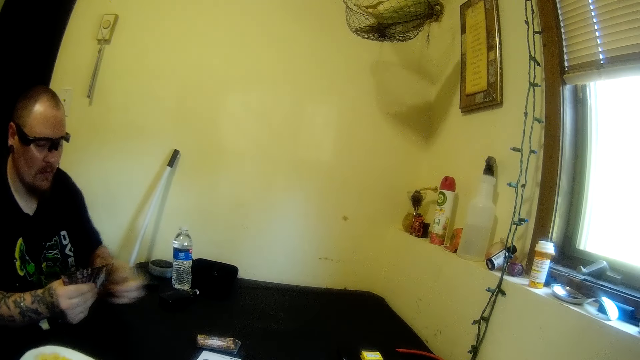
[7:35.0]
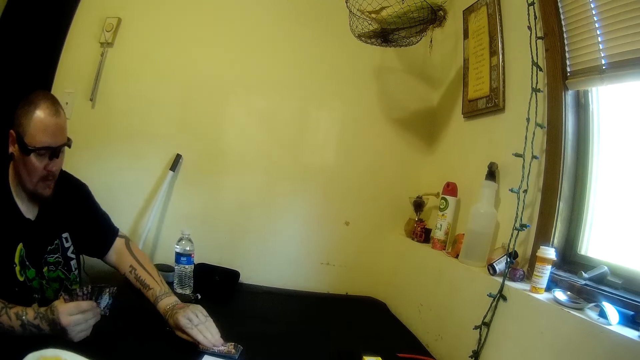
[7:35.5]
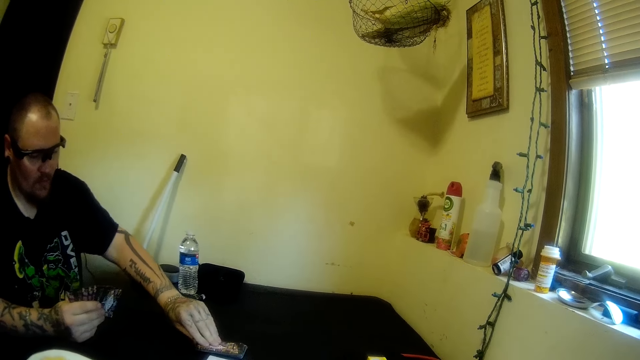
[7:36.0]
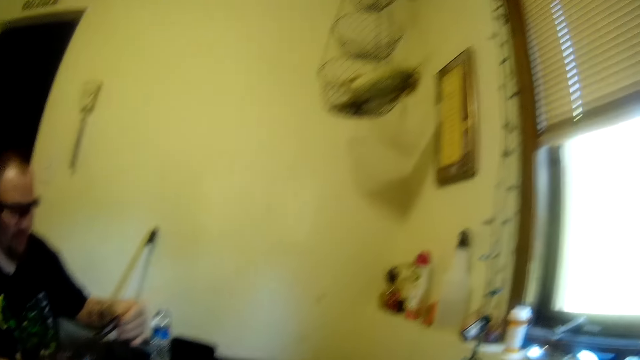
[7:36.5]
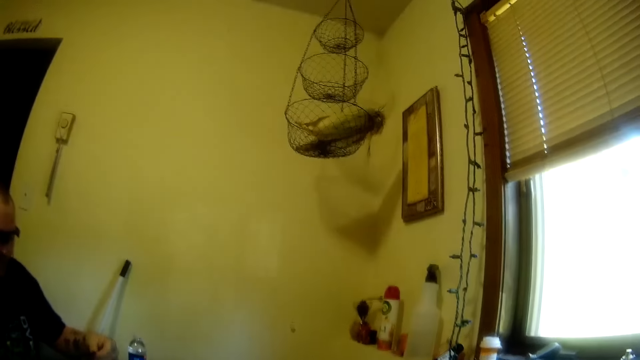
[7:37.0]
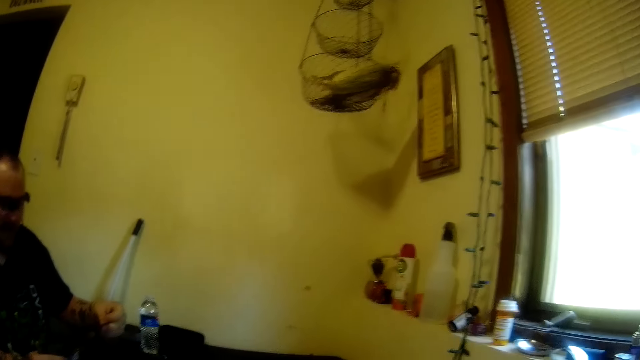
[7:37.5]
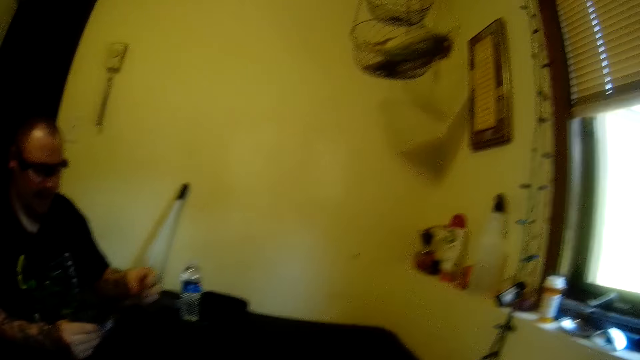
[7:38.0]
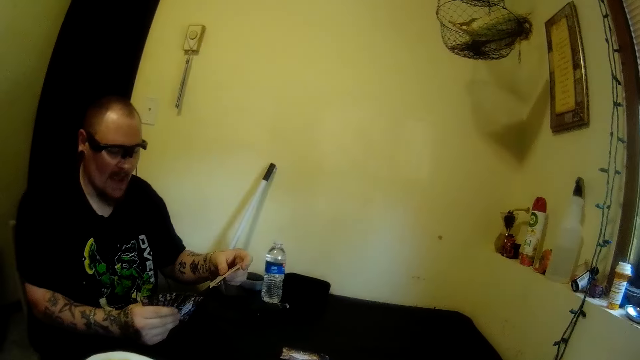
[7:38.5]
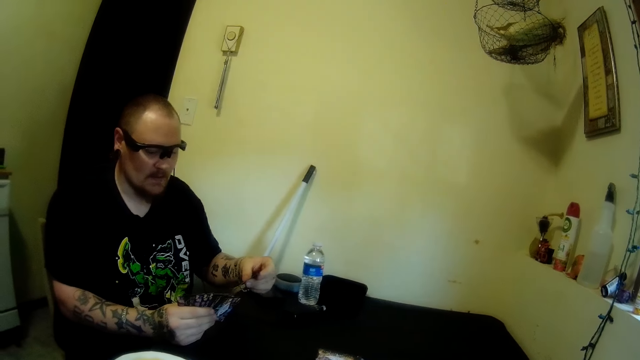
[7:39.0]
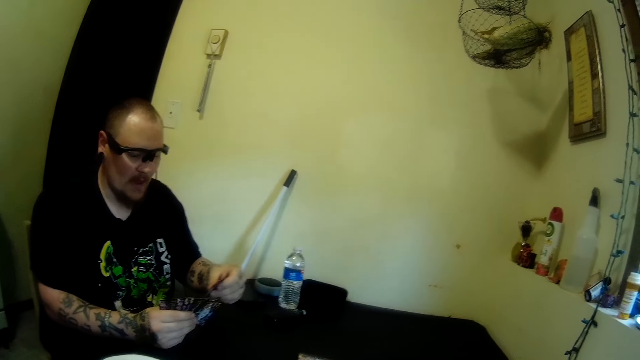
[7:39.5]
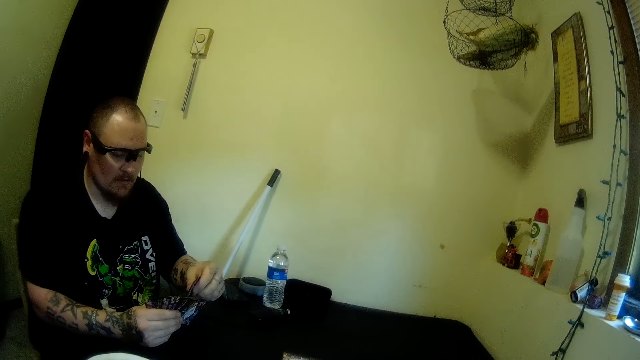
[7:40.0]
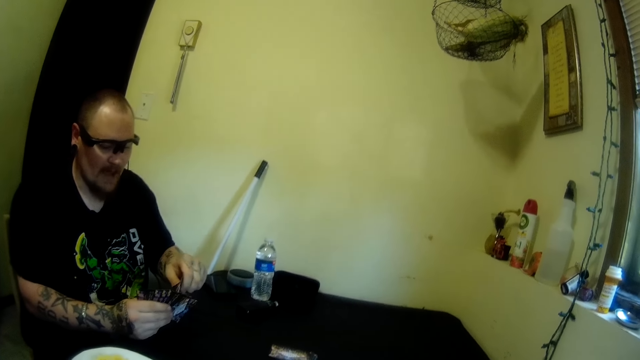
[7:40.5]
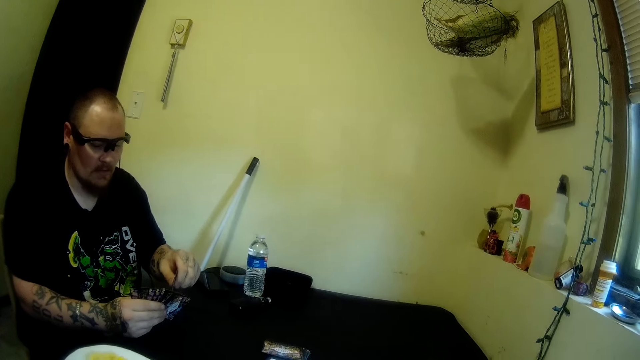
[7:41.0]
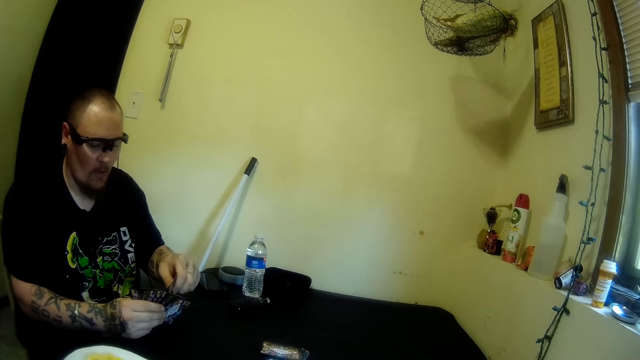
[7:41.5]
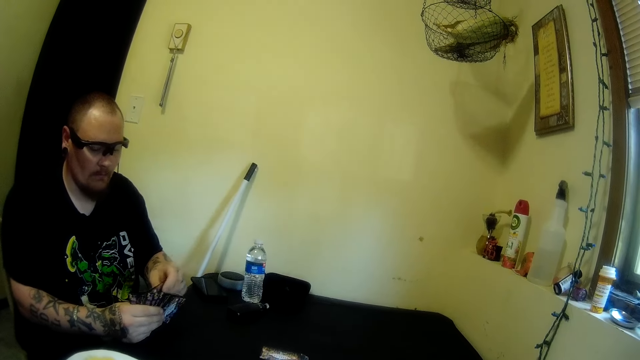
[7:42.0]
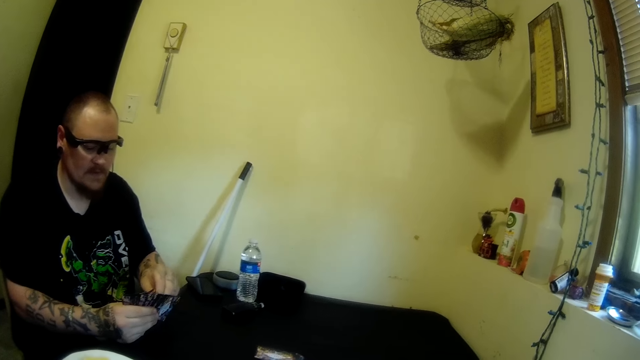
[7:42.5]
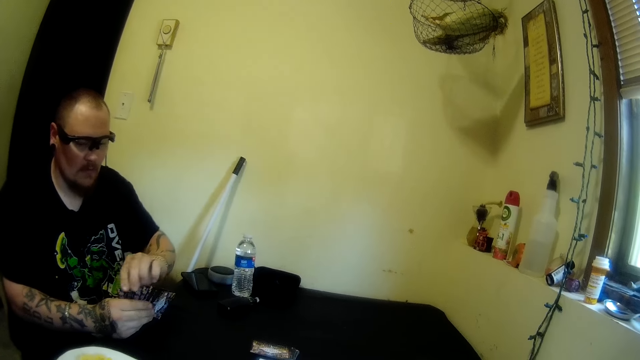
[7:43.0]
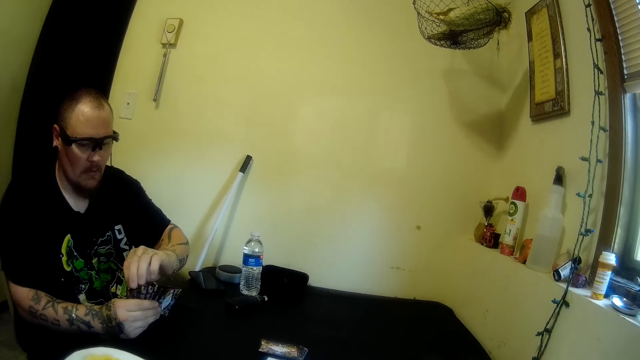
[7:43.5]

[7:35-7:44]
A man picks a card from the table with his left hand. The camera wearer stares at the man.

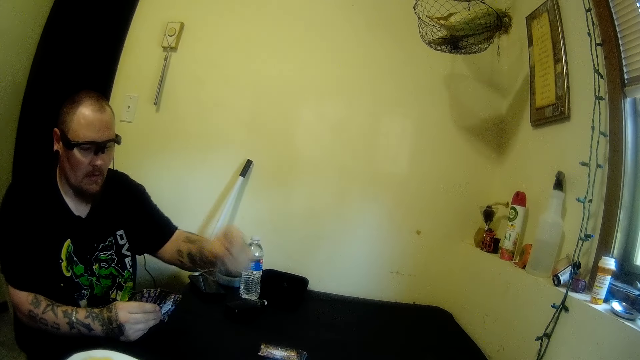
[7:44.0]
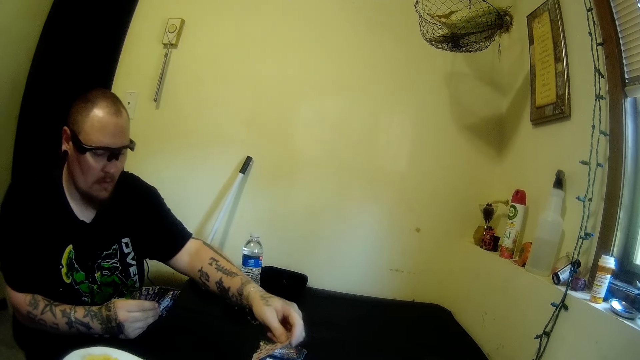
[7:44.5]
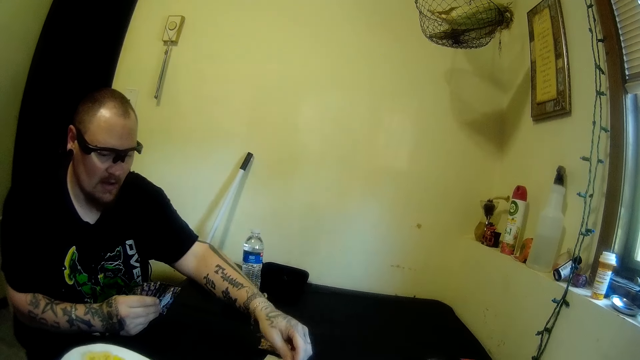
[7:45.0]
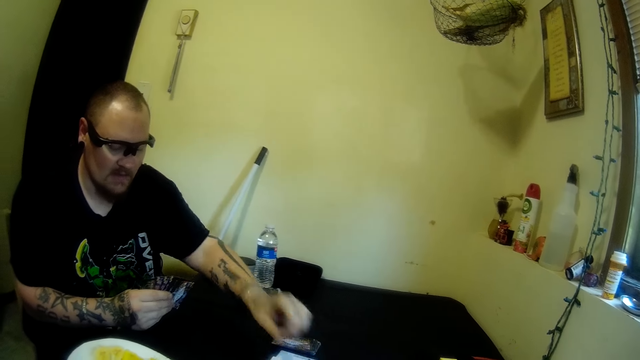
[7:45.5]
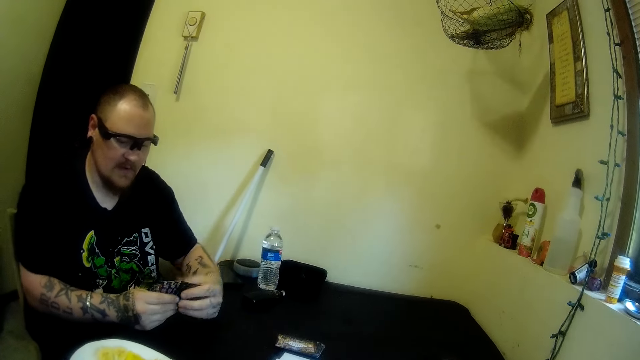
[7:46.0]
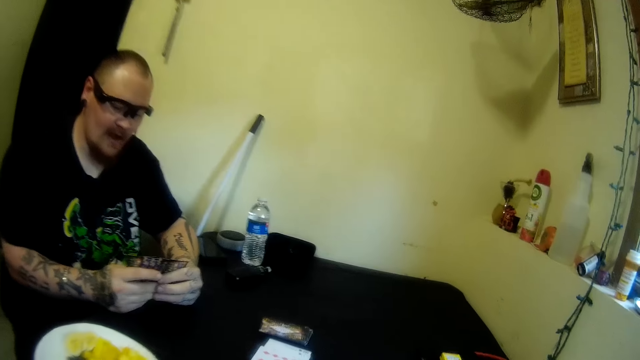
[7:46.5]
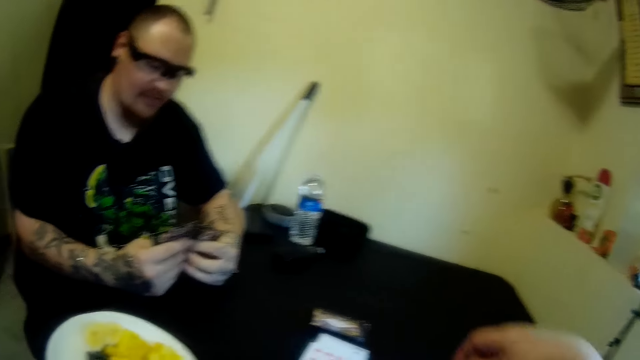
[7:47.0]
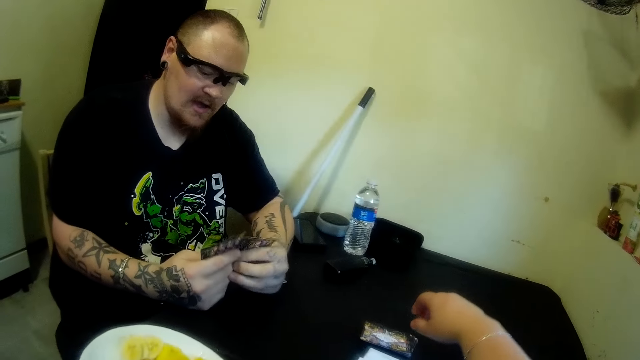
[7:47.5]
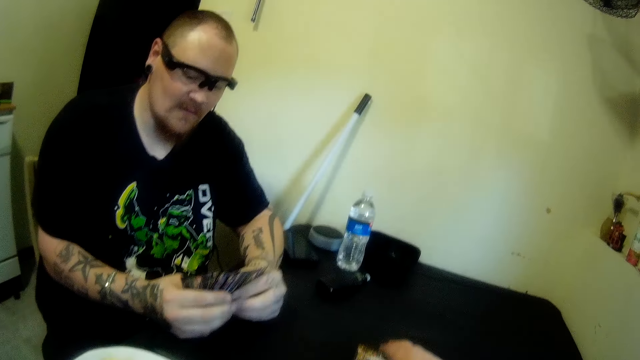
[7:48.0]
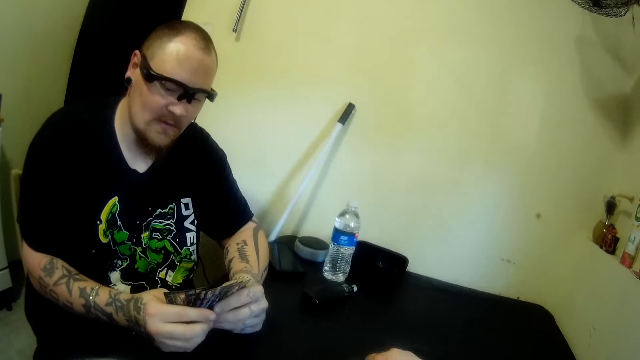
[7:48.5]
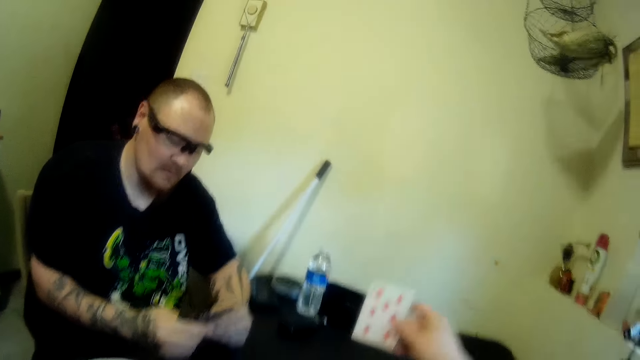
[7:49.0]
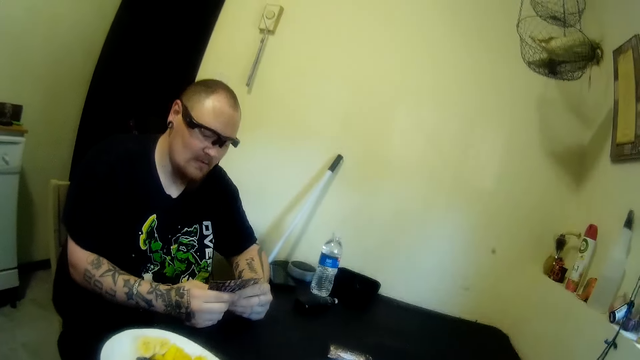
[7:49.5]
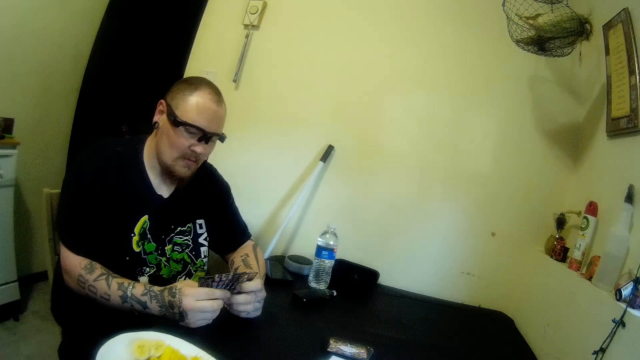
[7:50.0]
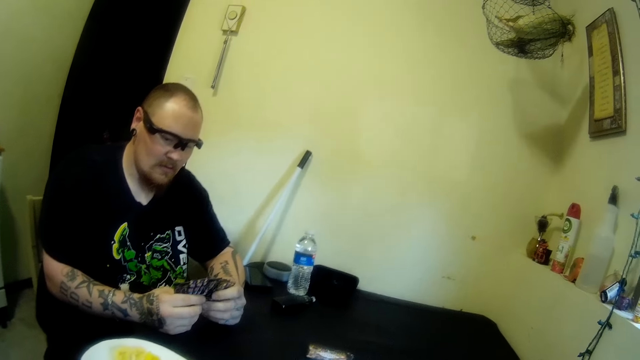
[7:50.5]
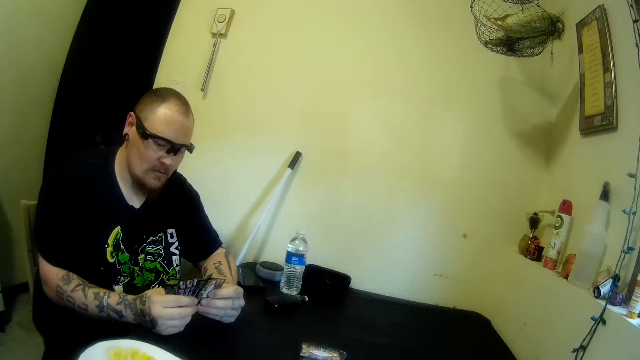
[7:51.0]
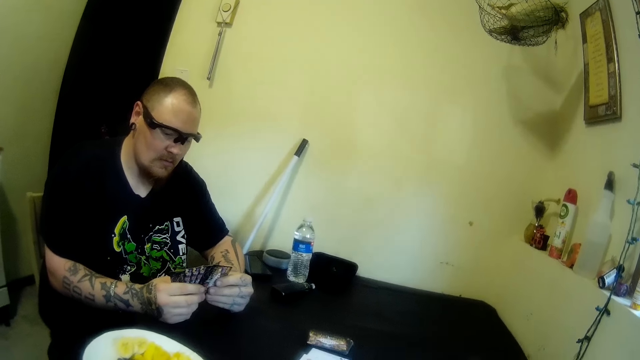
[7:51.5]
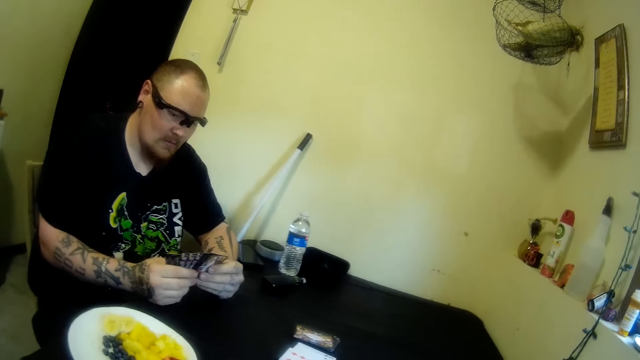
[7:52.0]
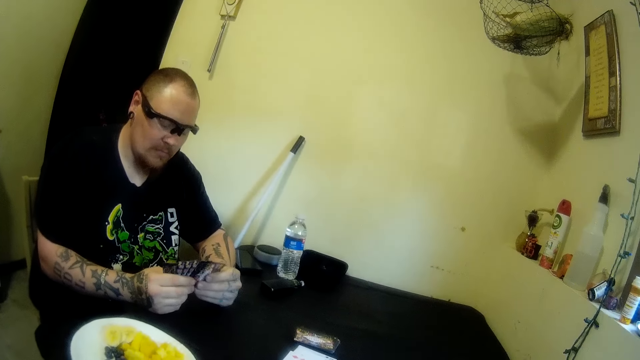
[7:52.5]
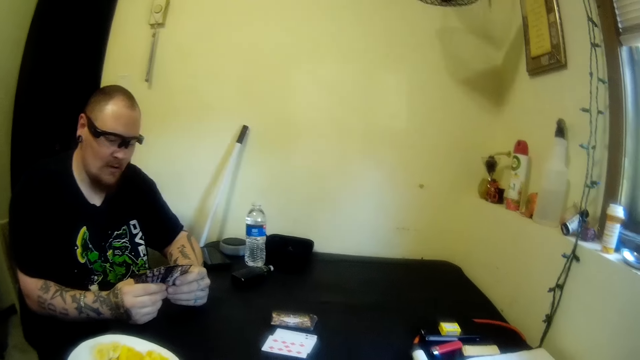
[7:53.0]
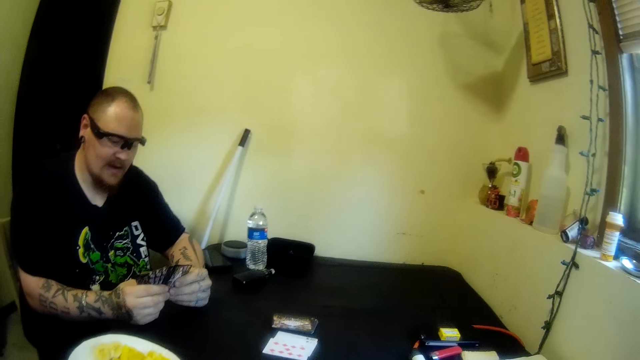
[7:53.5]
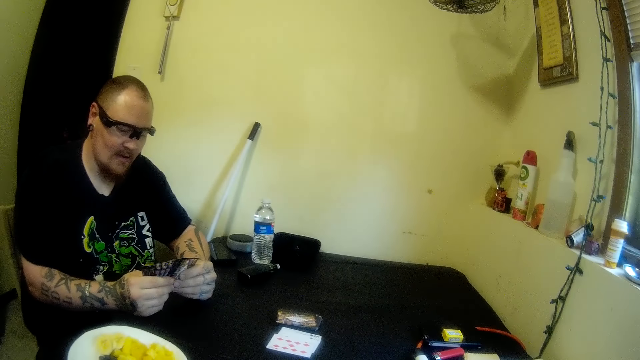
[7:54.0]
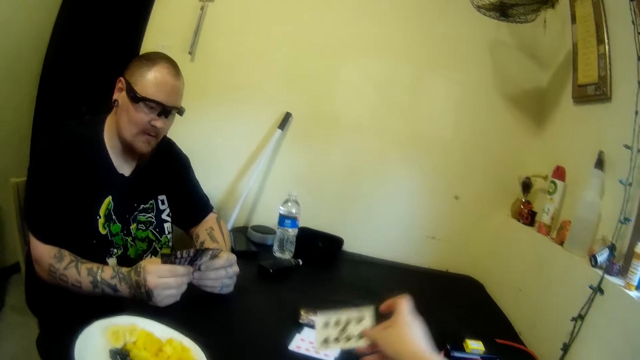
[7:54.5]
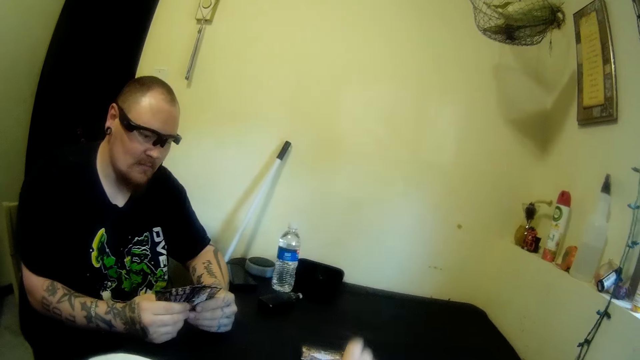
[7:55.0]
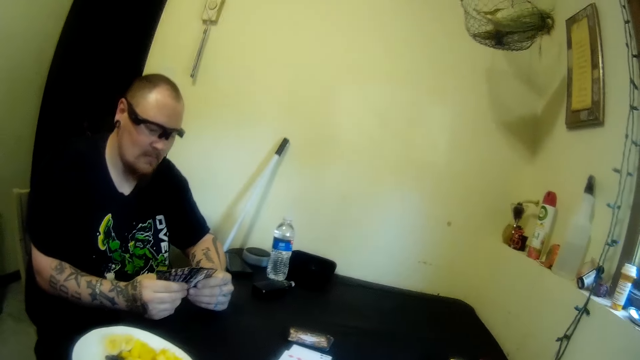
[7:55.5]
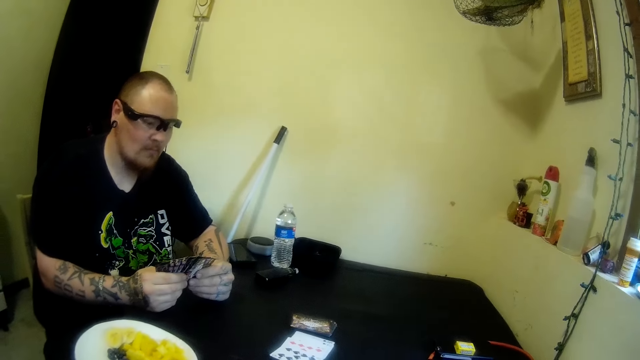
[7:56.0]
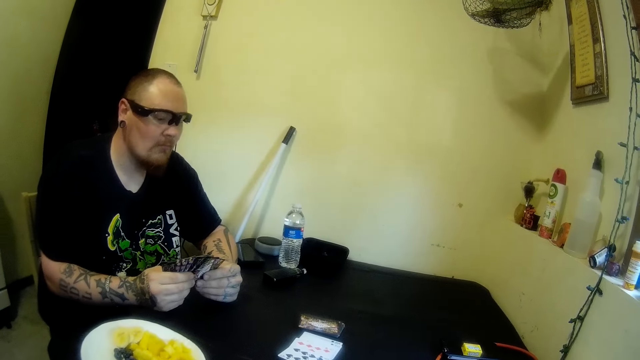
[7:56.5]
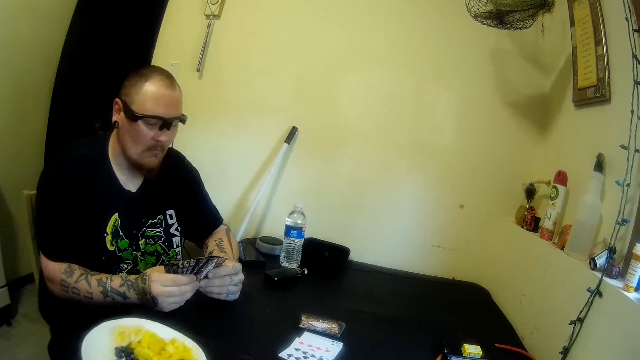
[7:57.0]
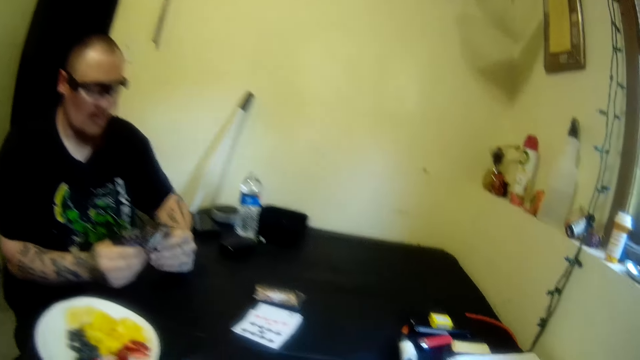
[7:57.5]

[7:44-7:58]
A man drops a card on the table with his left hand. The camera wearer stares at the man. She picks a card from the table with her right hand. The man checks the playing cards in his hands. The camera wearer drops a card on the table with her right hand. She stares at the man.
